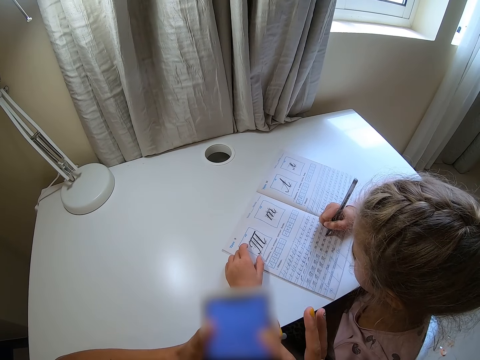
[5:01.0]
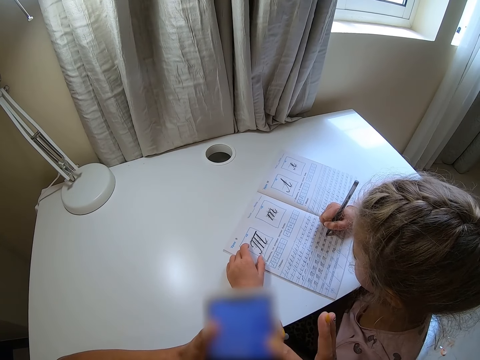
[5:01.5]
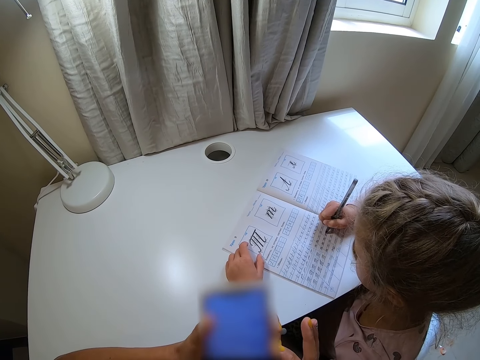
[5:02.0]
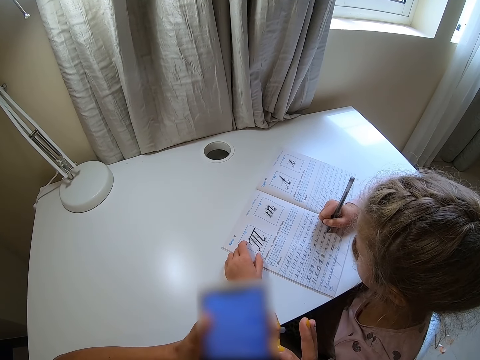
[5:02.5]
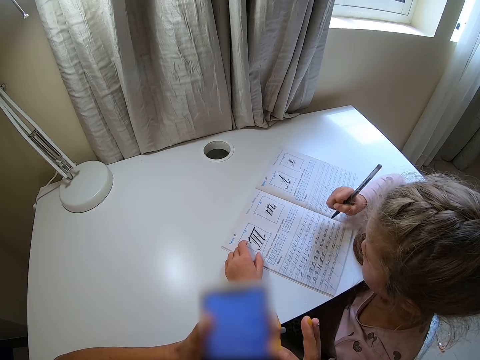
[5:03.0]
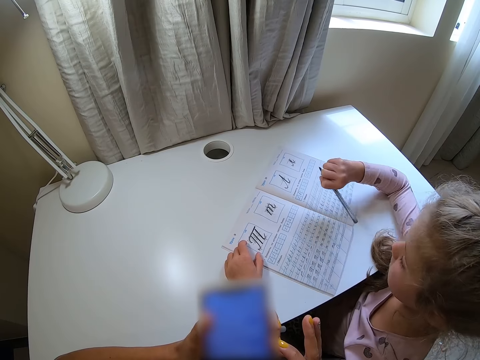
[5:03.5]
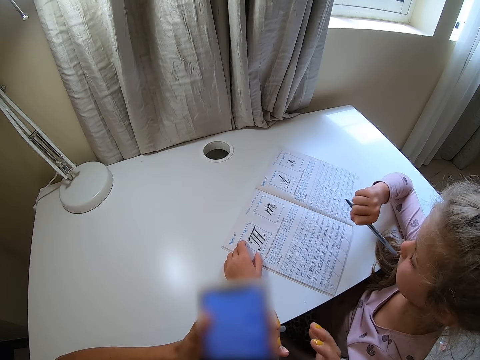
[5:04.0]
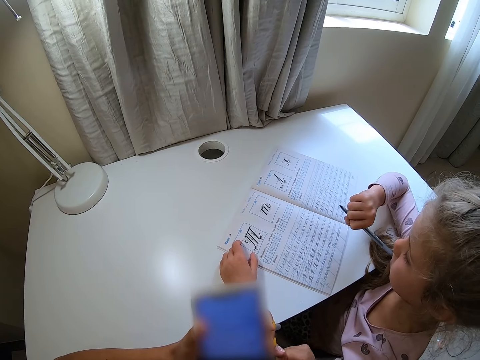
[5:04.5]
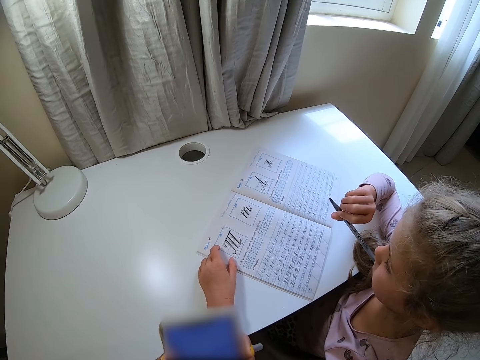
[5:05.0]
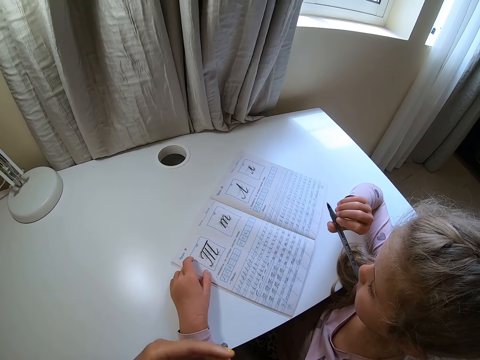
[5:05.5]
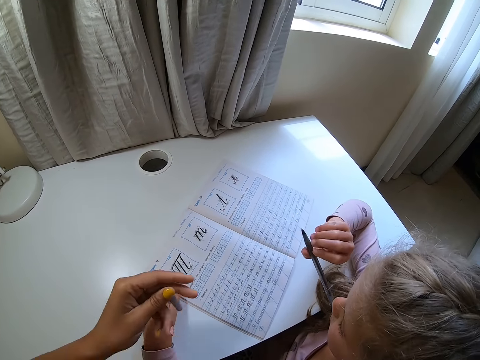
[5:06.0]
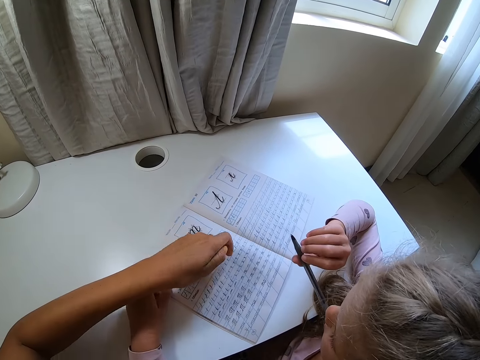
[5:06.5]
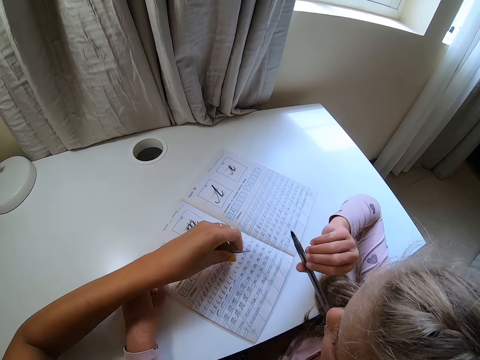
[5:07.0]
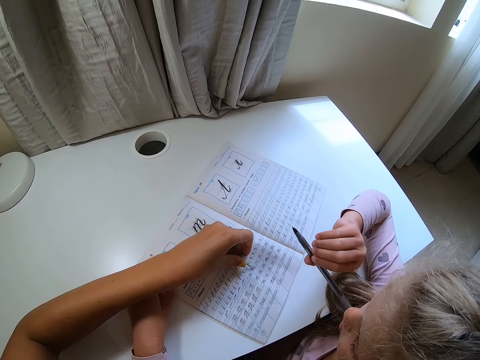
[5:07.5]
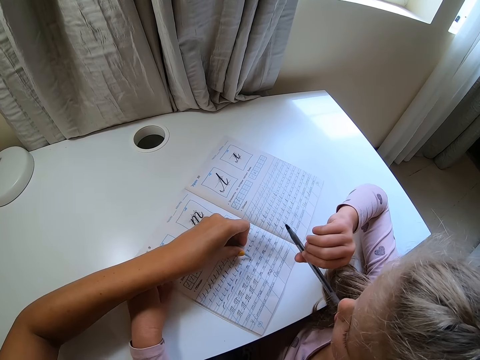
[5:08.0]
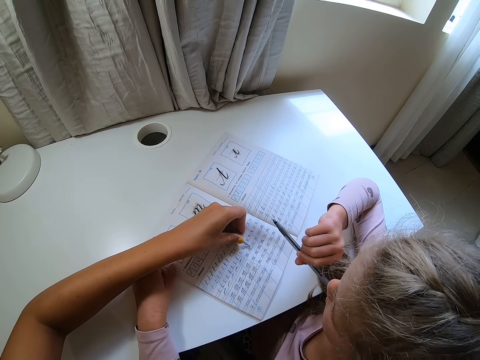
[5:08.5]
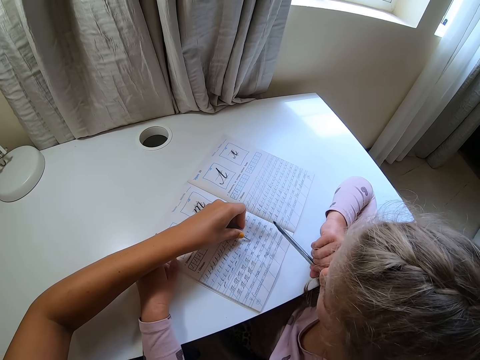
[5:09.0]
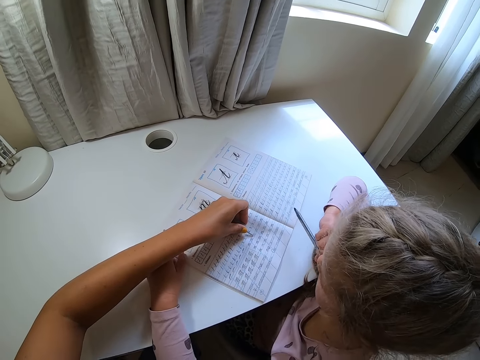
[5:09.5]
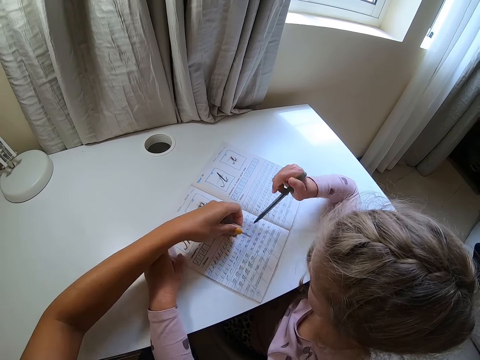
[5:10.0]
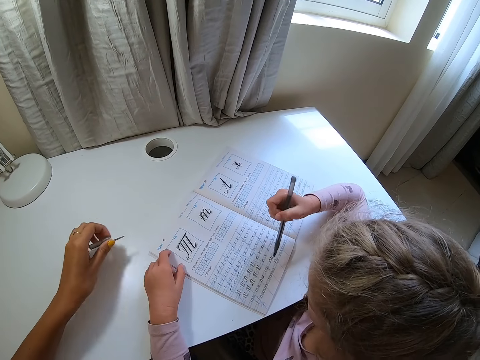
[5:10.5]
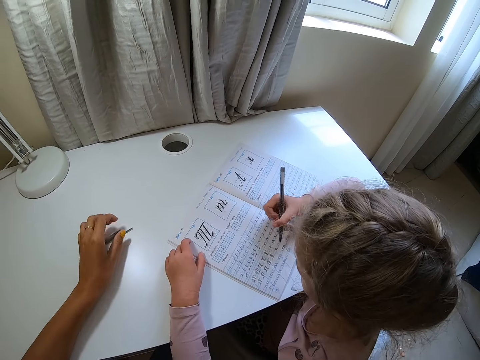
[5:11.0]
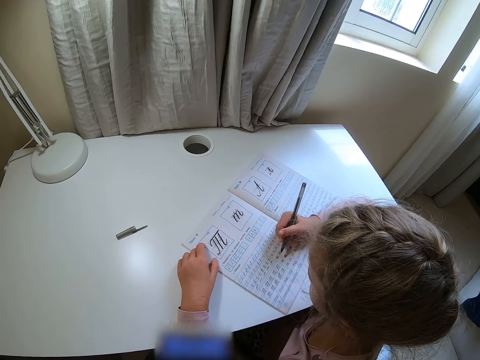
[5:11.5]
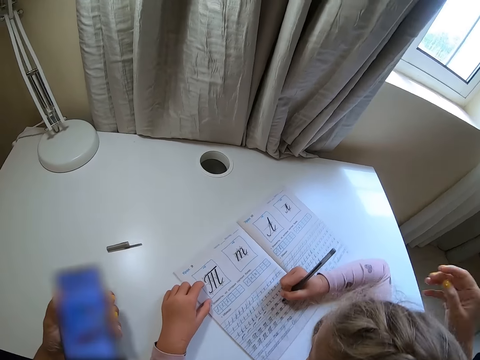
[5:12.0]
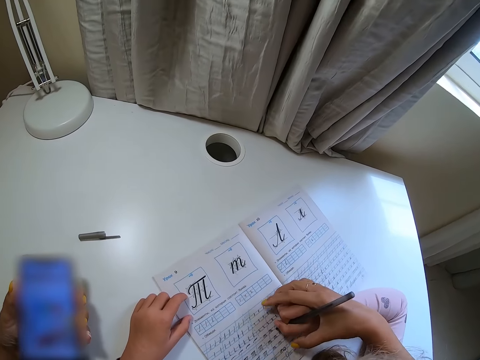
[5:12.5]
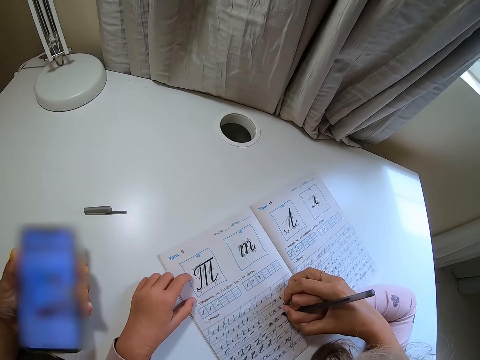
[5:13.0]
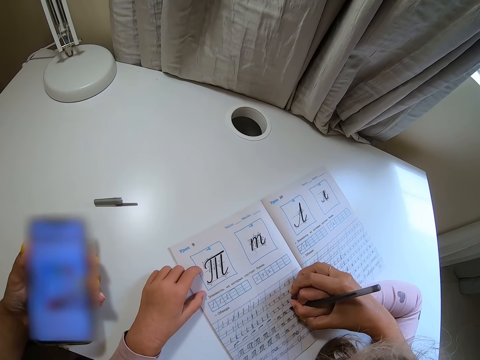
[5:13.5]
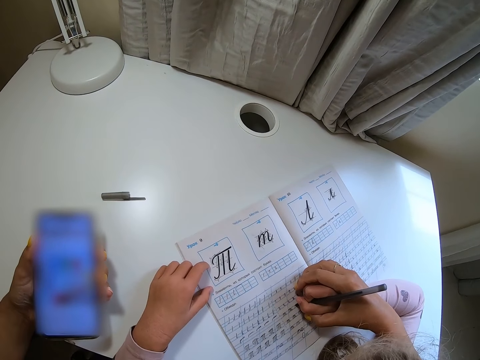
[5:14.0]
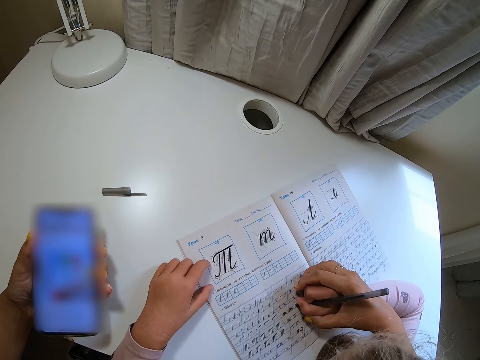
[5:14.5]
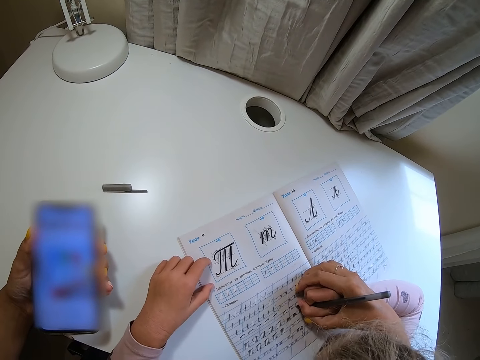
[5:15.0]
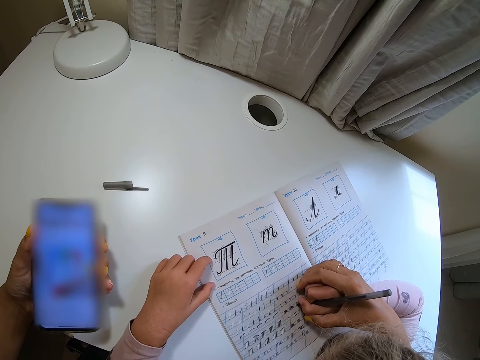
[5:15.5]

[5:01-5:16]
A child lifts a hand, adjusts the pen and puts the pen in the mouth. The camera wearer points at the book with a pen cap, moves a hand away and drops the pen cap. The child writes on the book. The camera wearer holds the child's hand.

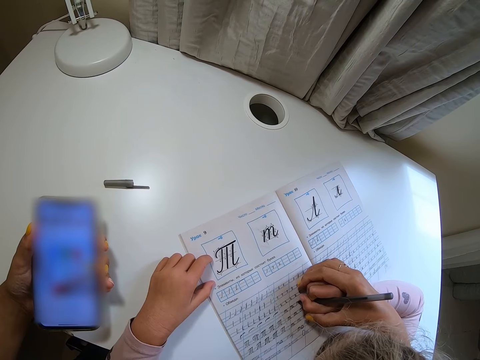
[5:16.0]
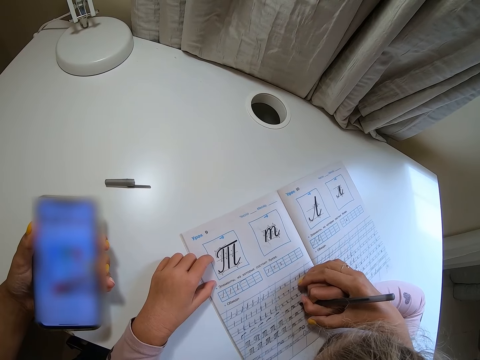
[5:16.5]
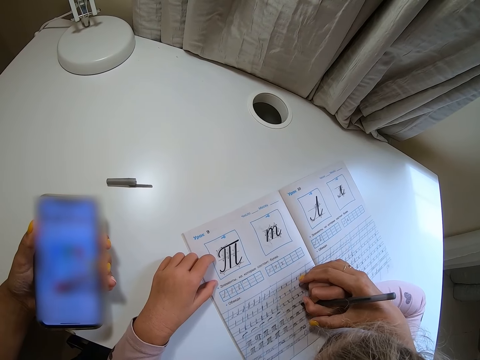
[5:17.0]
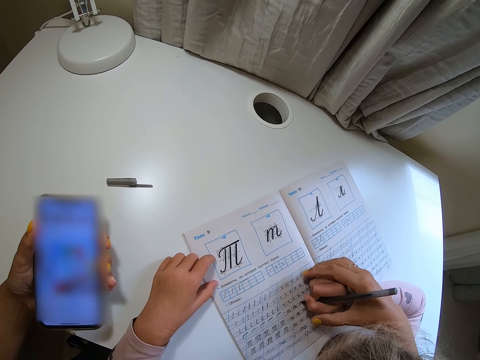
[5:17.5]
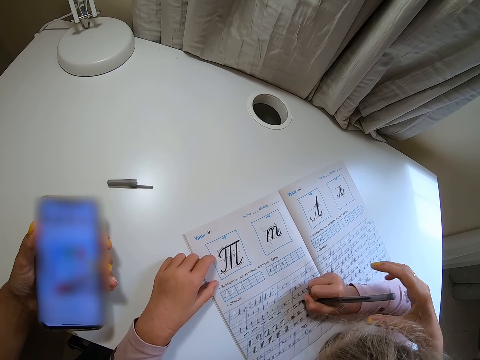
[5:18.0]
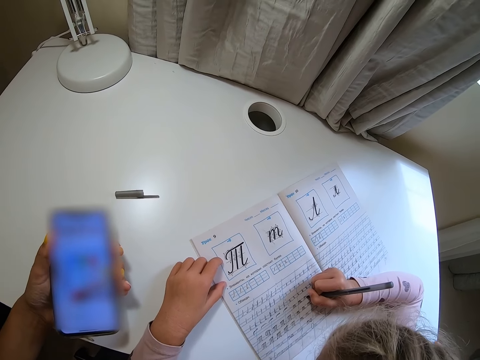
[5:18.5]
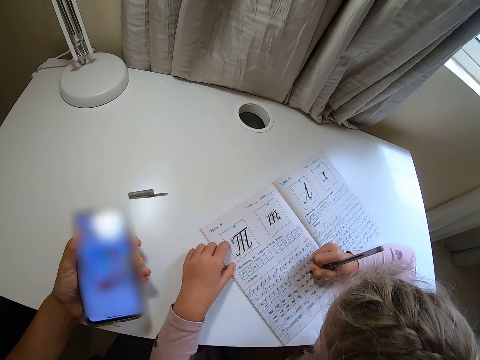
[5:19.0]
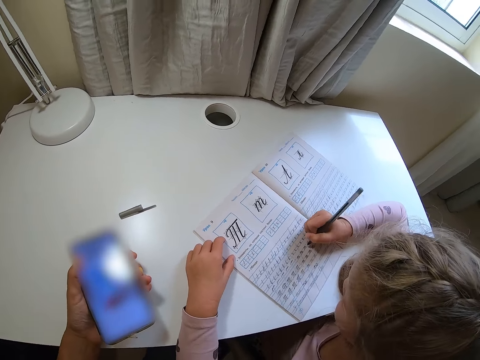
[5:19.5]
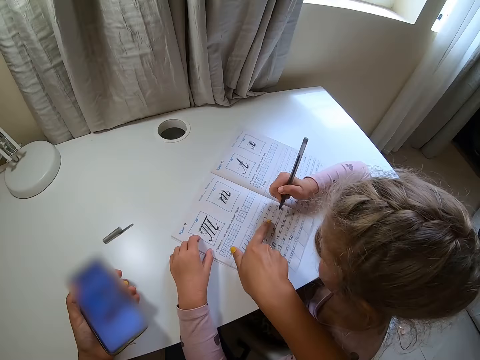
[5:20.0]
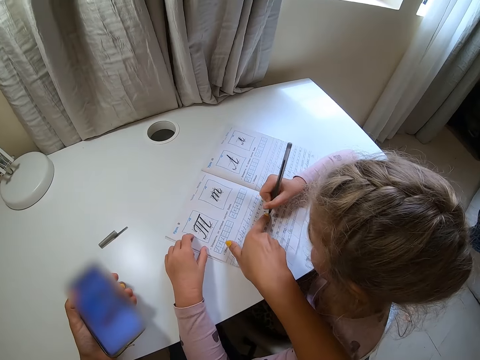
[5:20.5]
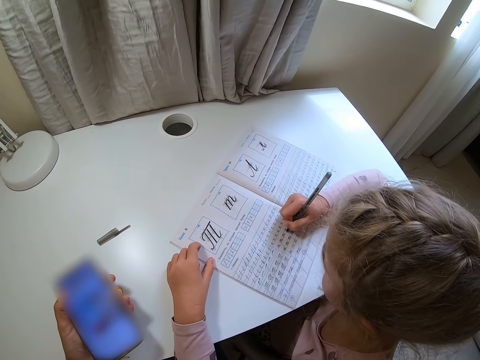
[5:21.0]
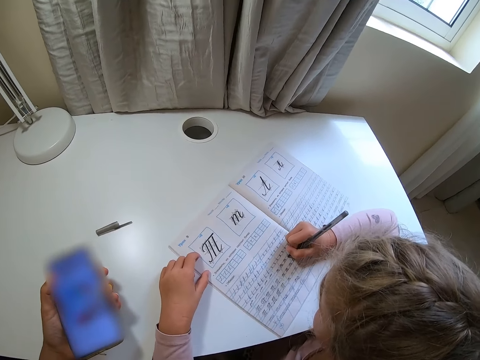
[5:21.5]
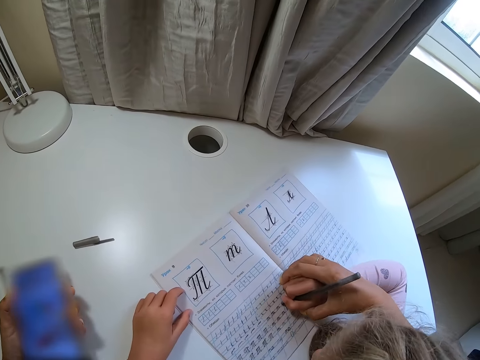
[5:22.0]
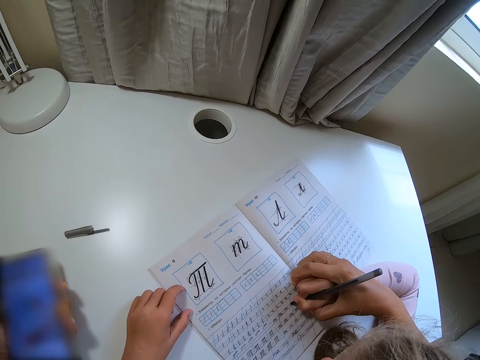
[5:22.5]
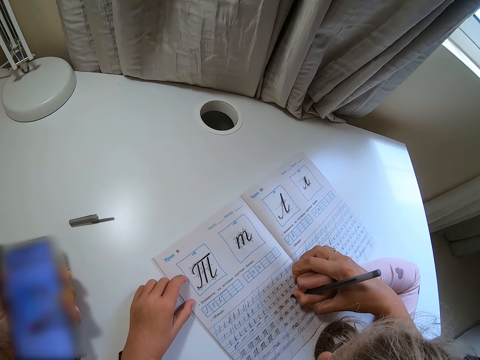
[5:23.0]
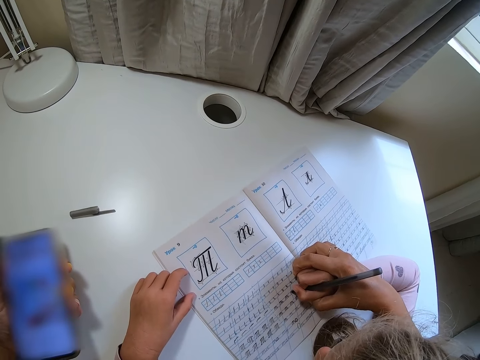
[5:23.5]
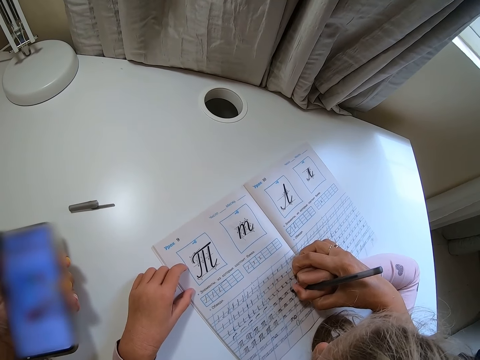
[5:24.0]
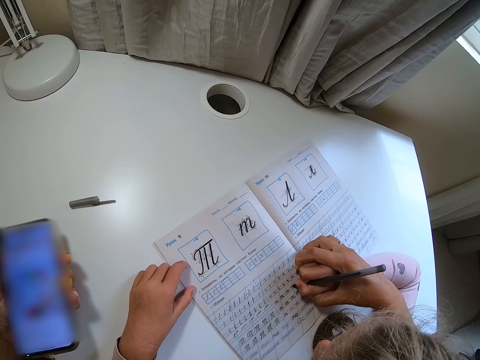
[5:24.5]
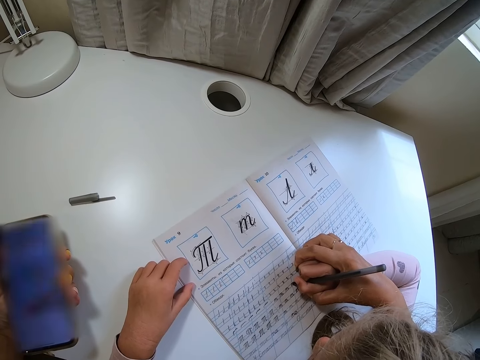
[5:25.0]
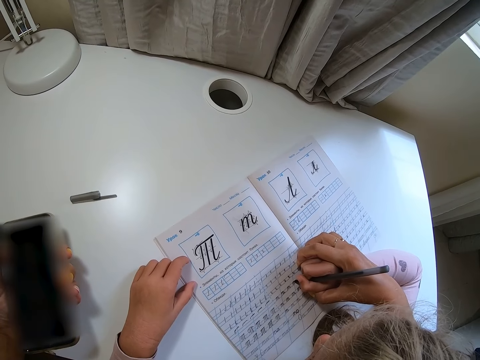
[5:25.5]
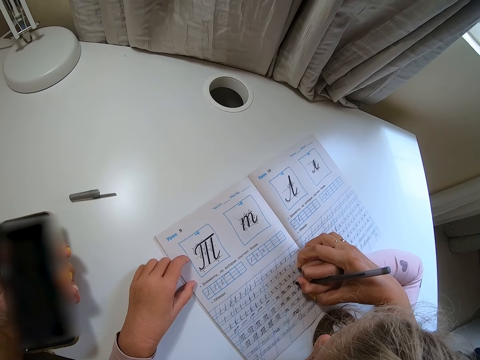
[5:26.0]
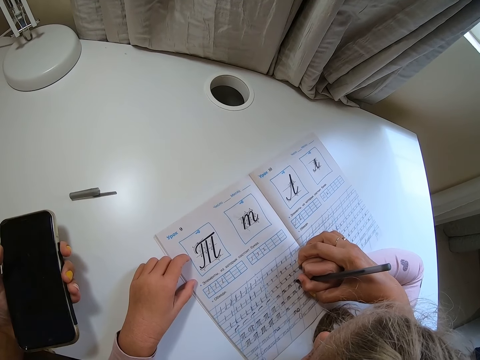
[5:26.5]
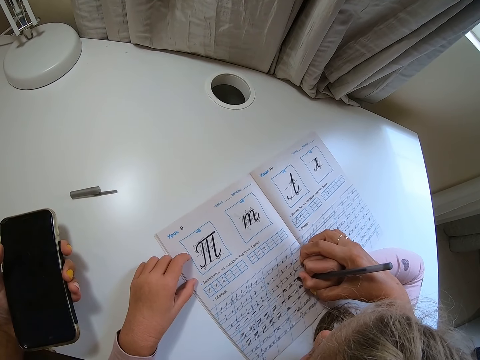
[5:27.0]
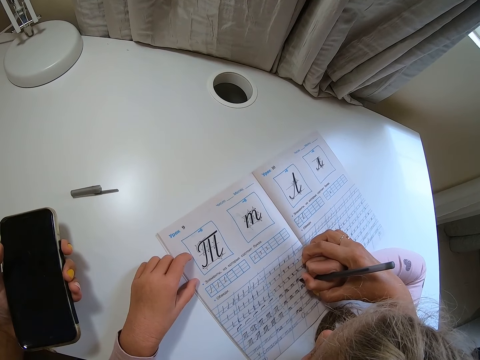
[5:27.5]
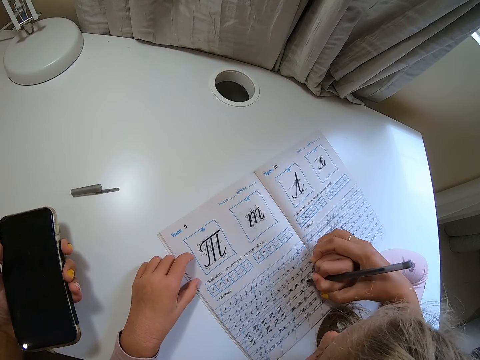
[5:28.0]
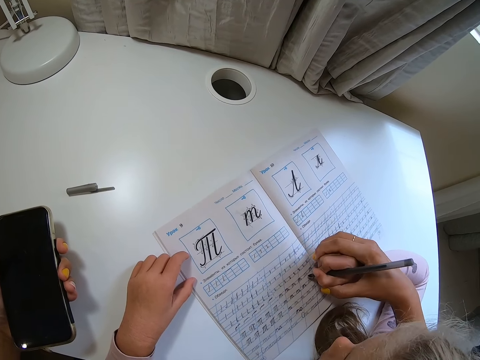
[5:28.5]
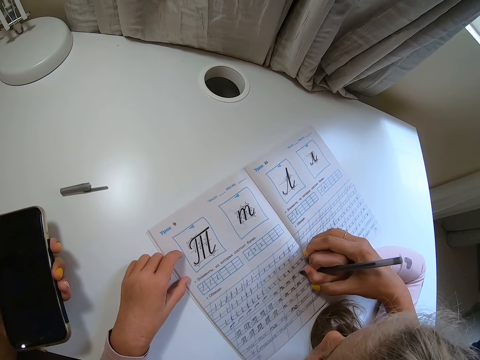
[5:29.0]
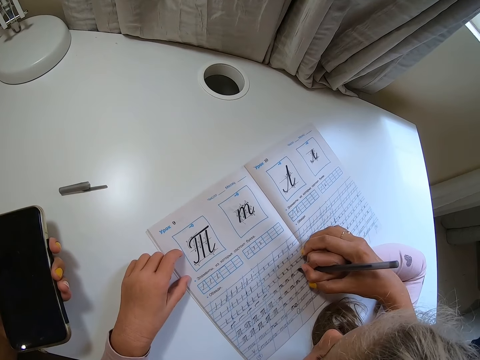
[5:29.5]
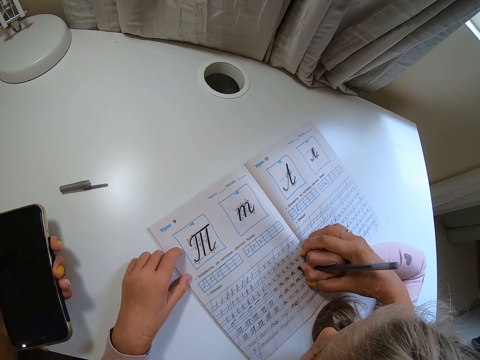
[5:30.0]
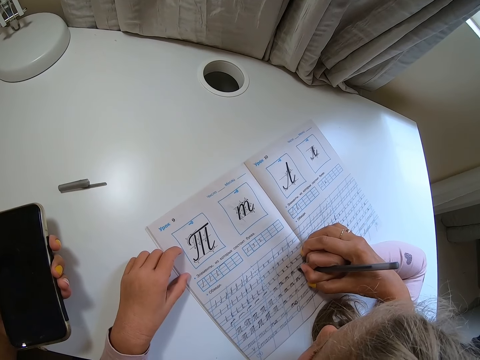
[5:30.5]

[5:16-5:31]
The camera wearer moves a hand away and points at the book. A child writes on the book. The camera wearer holds the child's hand. The child writes on the book. The camera wearer lifts the child's hand and moves the child's hand to the book. The child writes on the book.
